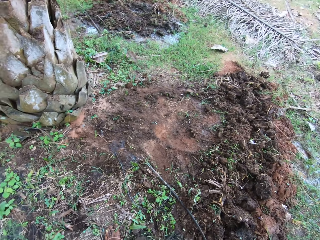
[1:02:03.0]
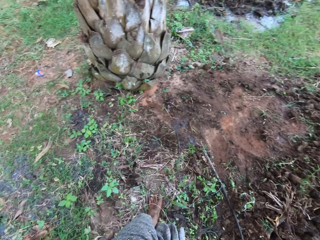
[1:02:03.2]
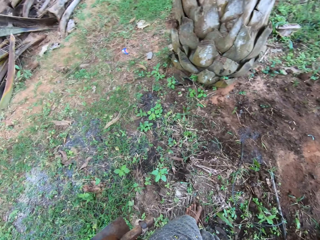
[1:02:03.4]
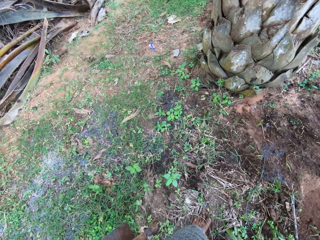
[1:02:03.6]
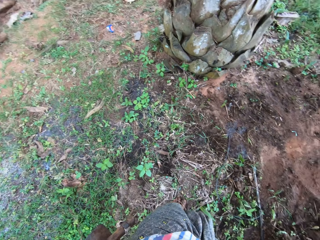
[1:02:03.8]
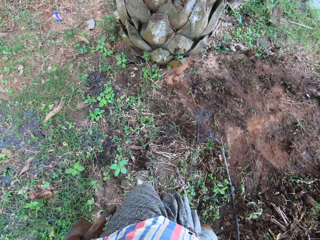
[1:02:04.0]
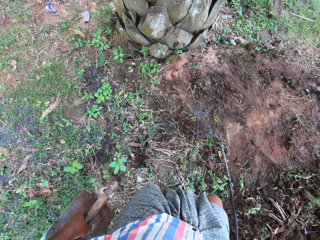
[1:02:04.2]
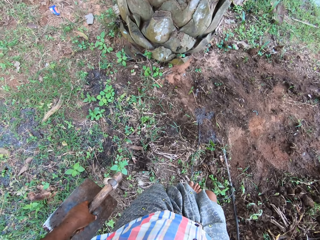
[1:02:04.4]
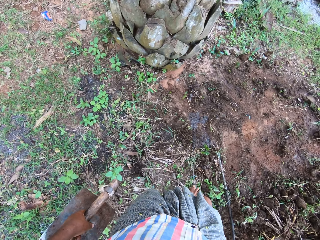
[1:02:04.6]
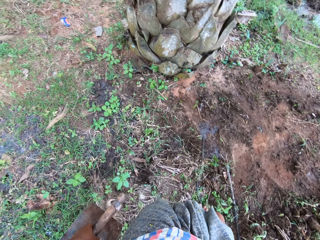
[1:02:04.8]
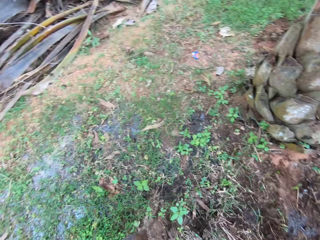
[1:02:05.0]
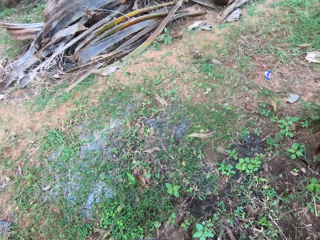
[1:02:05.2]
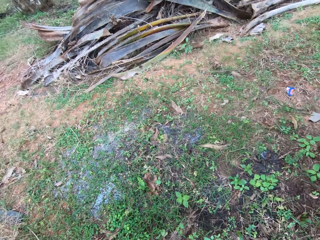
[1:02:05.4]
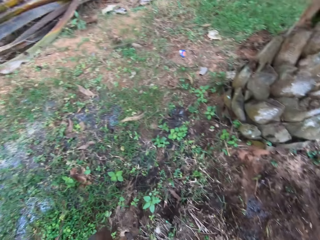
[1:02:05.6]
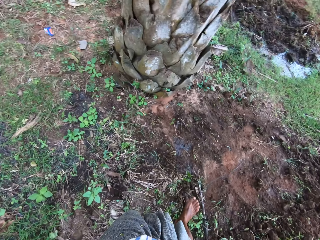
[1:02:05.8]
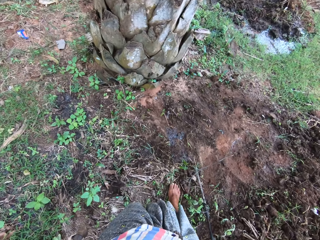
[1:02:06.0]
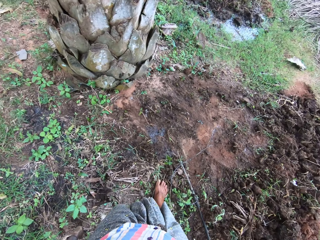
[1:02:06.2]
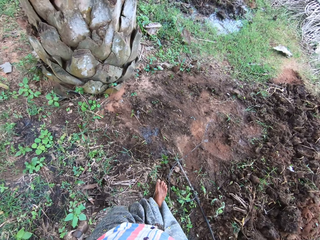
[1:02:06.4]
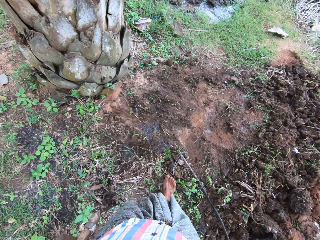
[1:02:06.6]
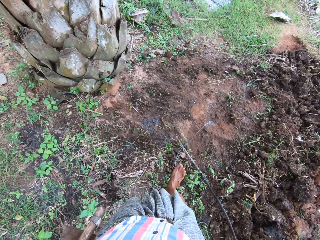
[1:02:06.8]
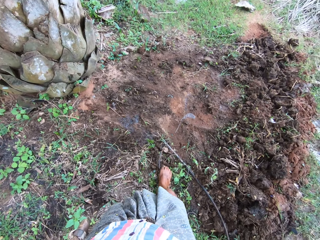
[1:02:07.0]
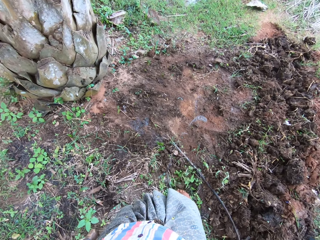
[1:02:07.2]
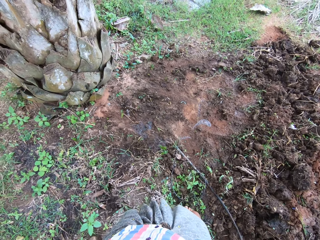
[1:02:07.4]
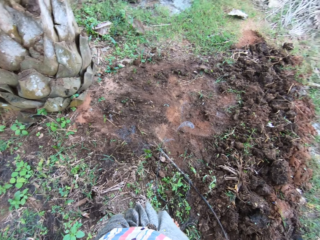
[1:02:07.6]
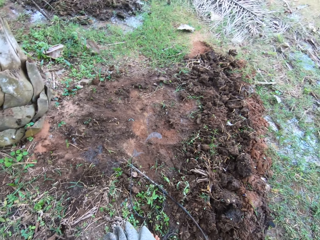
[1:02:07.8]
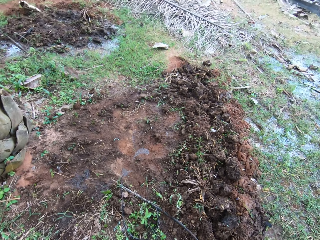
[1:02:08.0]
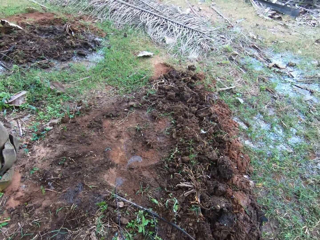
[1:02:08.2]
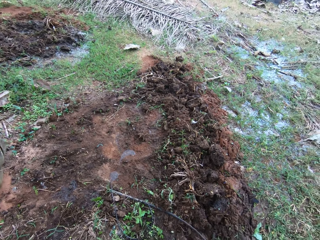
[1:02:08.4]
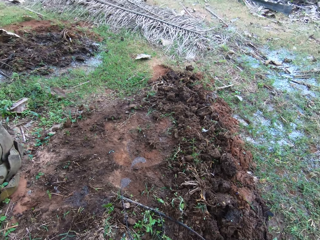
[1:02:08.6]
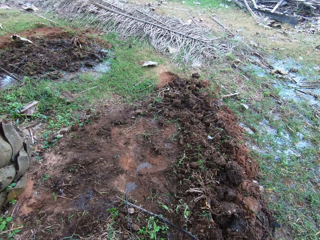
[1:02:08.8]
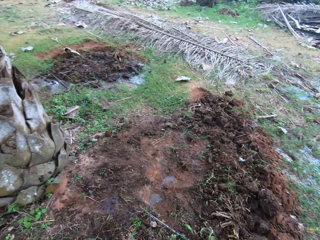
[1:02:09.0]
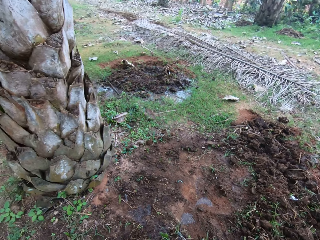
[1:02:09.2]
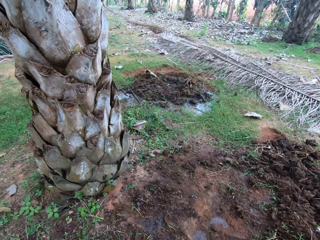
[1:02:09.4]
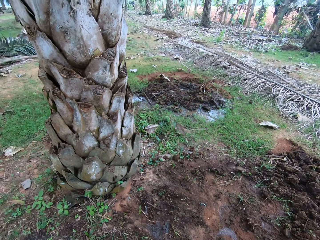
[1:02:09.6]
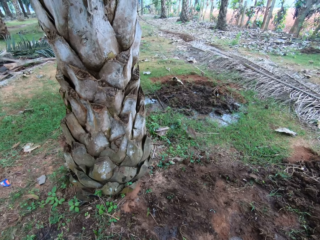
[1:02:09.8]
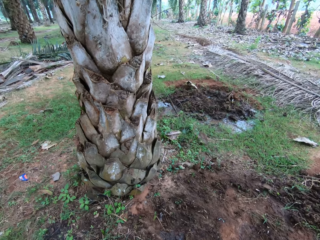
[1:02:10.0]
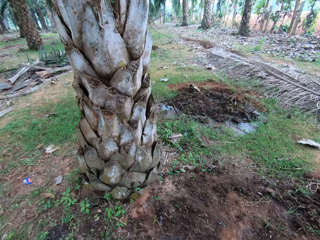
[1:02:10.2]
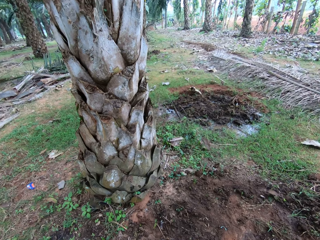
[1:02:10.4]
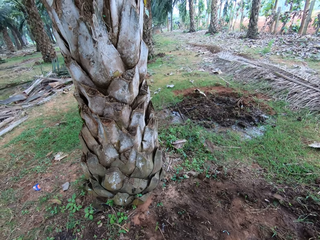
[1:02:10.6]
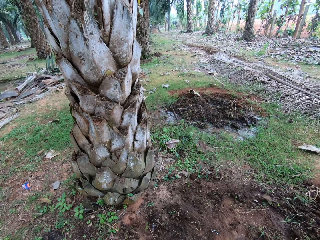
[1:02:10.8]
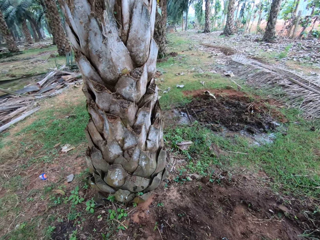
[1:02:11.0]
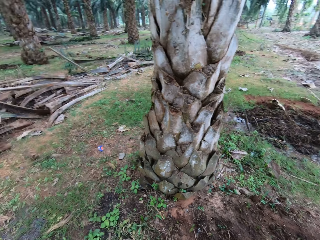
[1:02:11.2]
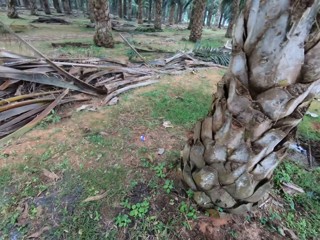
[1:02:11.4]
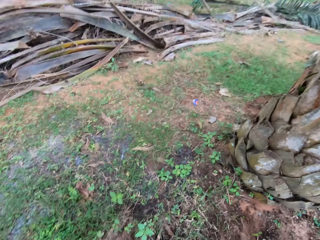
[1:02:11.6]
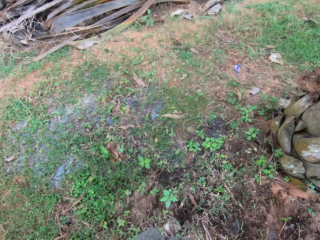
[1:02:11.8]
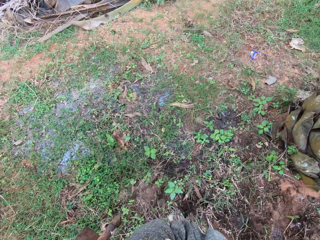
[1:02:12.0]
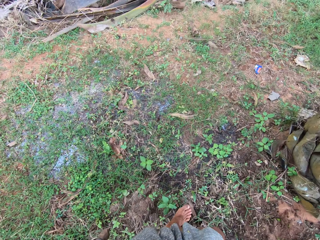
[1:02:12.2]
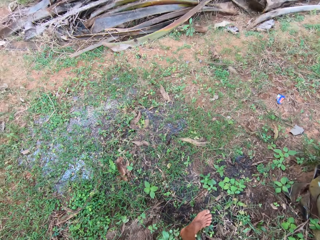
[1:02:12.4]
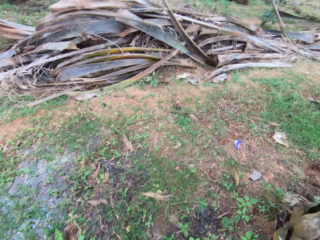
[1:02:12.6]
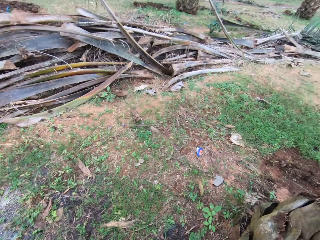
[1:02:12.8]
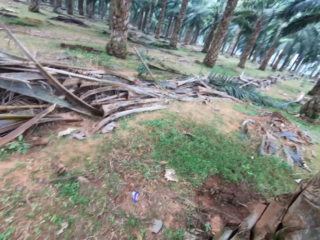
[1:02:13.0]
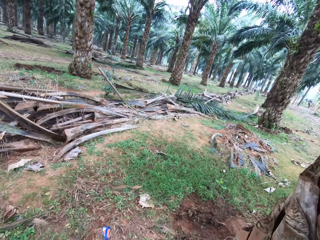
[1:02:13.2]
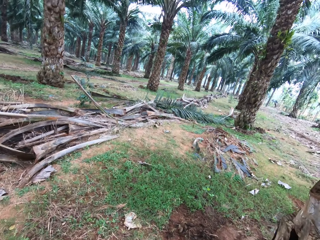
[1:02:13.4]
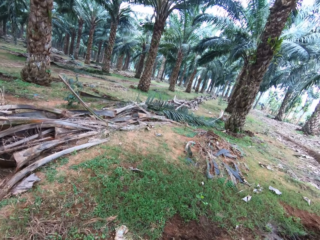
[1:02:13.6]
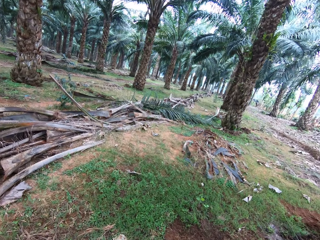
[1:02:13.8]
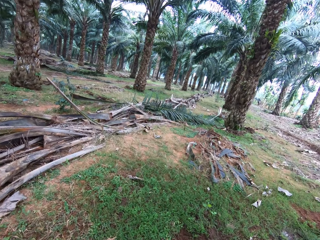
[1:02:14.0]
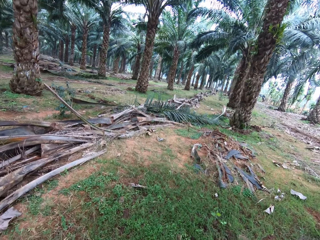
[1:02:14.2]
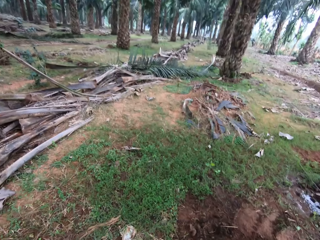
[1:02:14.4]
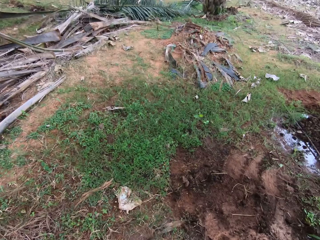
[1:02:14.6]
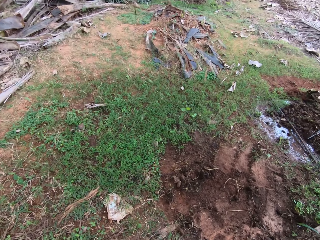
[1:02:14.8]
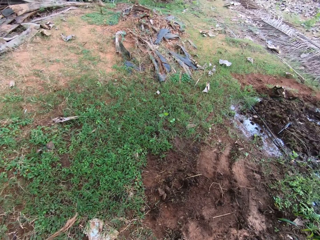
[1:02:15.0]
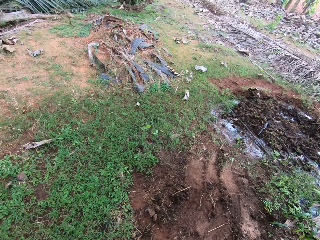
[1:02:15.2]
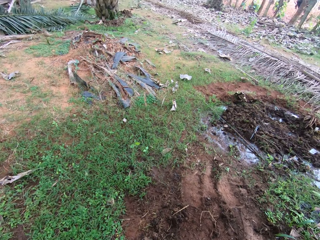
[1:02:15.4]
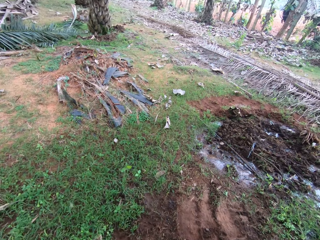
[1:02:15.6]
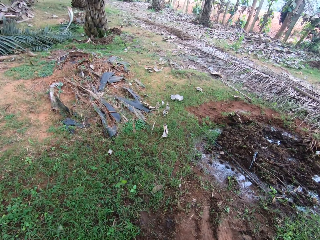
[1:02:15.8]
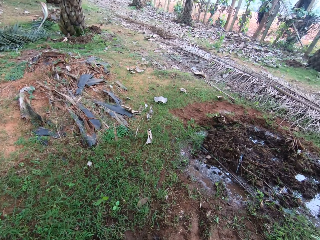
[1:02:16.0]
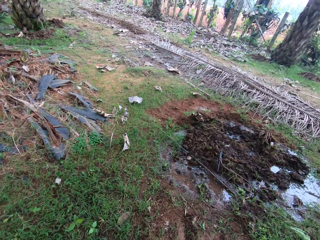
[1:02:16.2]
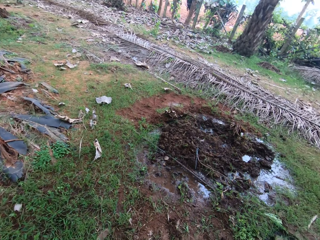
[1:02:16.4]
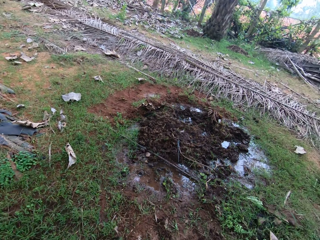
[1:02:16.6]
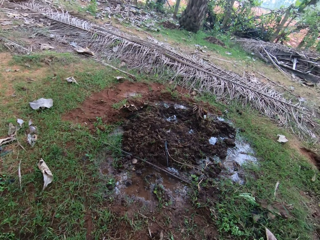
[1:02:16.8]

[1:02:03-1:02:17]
The camera wearer moves the pipe with his leg. He turns around the field. He walks around the field.

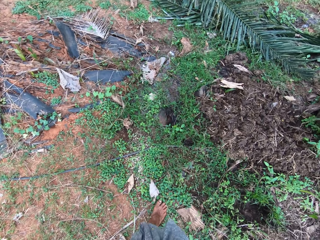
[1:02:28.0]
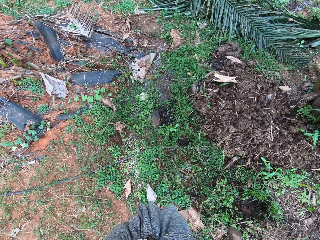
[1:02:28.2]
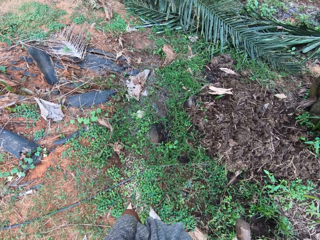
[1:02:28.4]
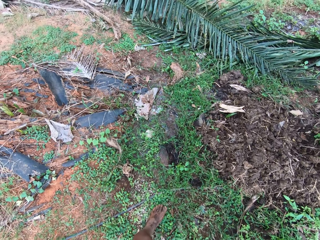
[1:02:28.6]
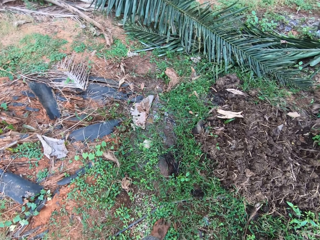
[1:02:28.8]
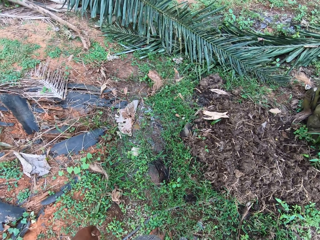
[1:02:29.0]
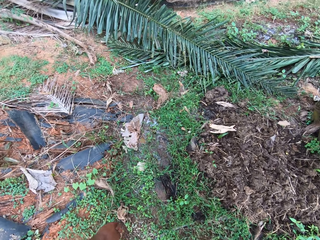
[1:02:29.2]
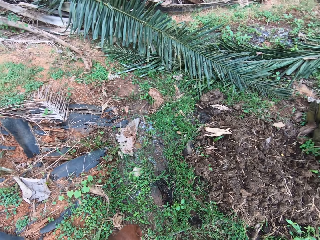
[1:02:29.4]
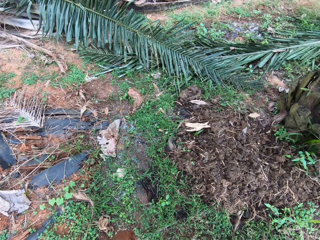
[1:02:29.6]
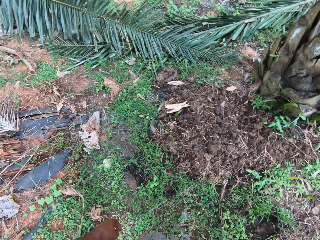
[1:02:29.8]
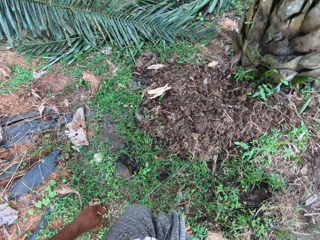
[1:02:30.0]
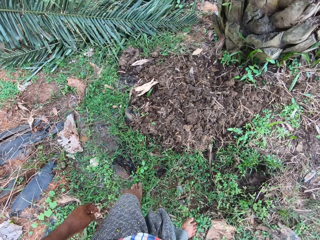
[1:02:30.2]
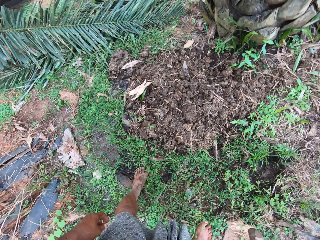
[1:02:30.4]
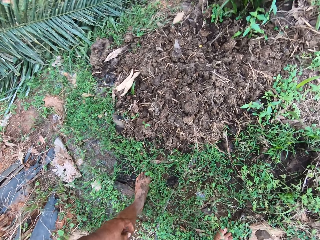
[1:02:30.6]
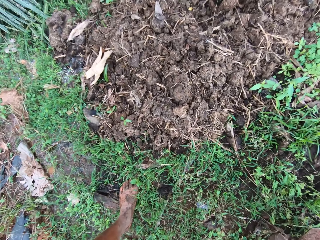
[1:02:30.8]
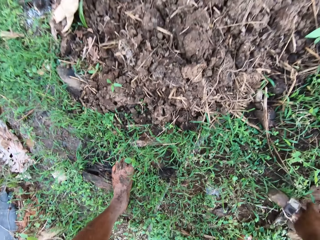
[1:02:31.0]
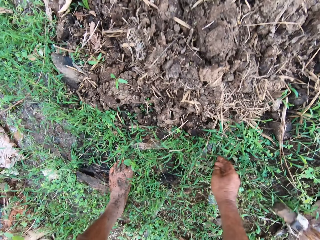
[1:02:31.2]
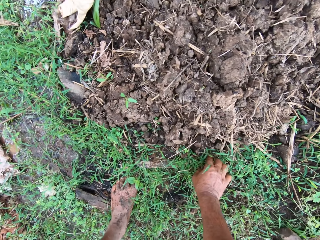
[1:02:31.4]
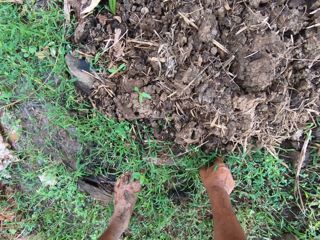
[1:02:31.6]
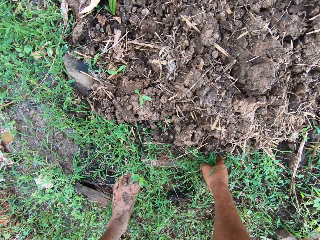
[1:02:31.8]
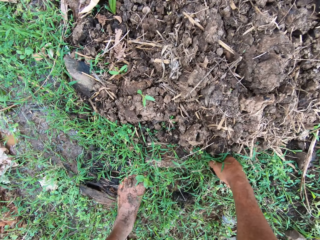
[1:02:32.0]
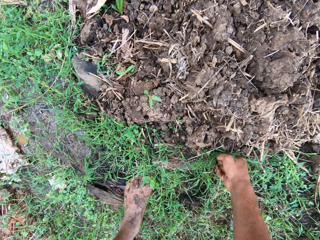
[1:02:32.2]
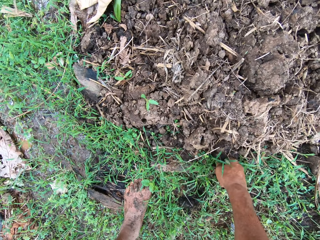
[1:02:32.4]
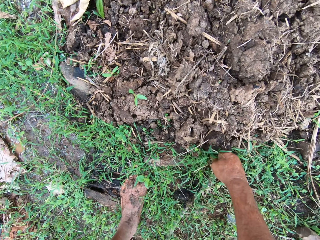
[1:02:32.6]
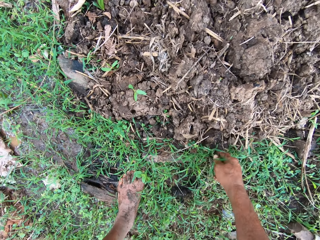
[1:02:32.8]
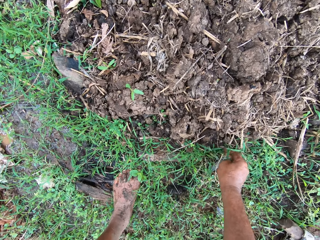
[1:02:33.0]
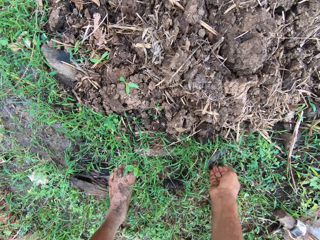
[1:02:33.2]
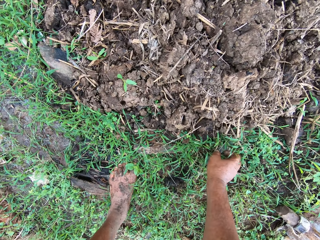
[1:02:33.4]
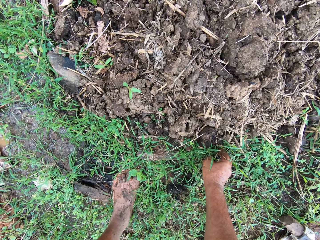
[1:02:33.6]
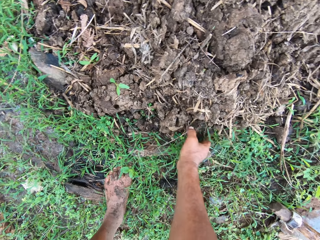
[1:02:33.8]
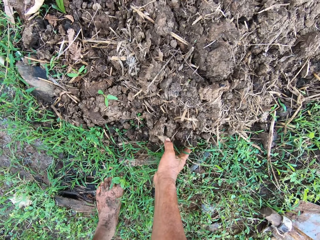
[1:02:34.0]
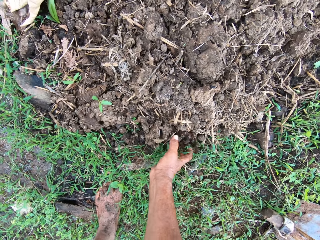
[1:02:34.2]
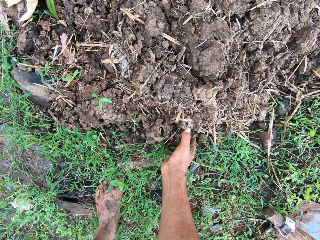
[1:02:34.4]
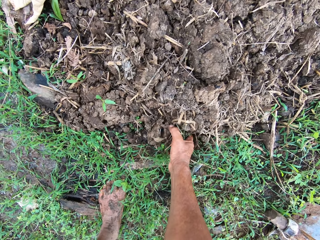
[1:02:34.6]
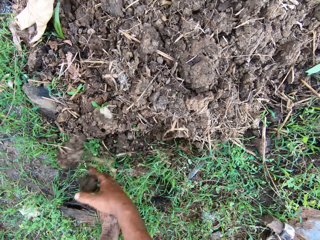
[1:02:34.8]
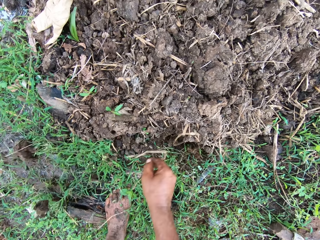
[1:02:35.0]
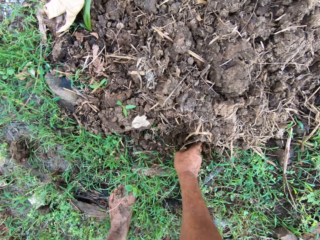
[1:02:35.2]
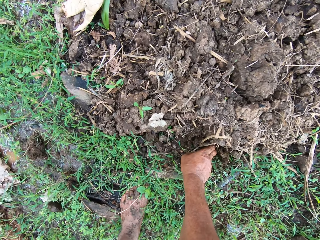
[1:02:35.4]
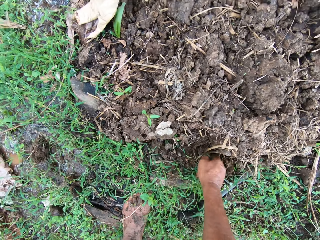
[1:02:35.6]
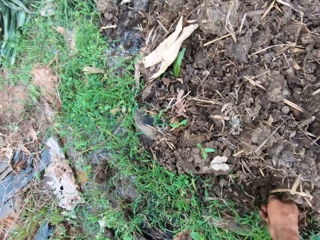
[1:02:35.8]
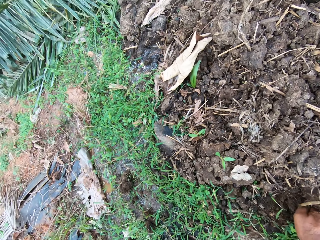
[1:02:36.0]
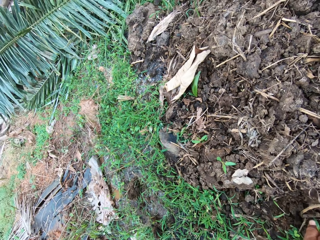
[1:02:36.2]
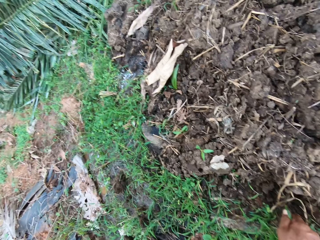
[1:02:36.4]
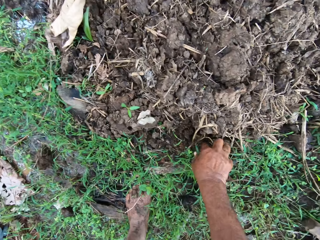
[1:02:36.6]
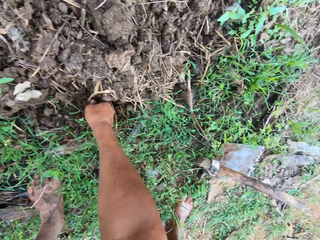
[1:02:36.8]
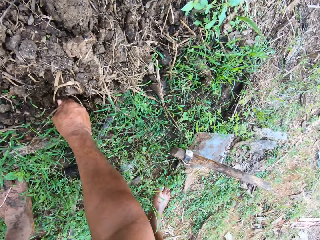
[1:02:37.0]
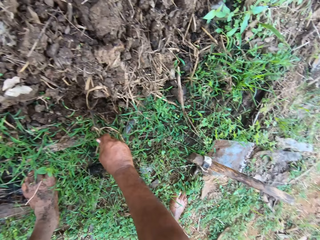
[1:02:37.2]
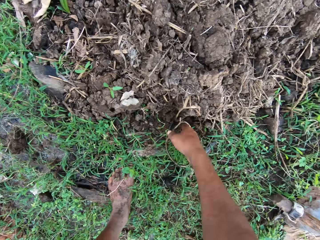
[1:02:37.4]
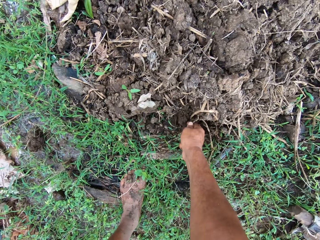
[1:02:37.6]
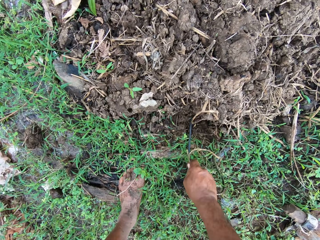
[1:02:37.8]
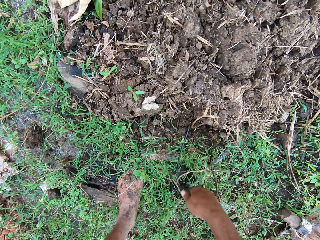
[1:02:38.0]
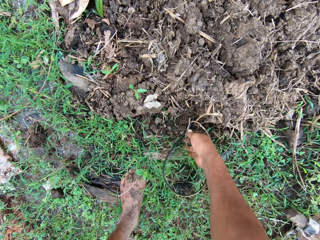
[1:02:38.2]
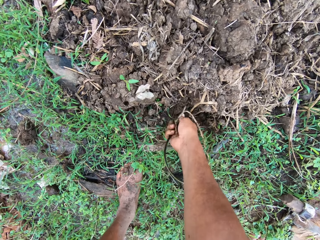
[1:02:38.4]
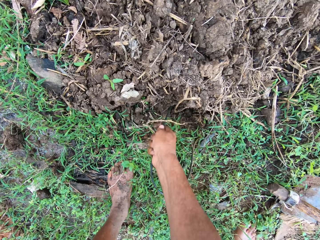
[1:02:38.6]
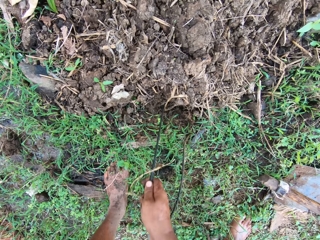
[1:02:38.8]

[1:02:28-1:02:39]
The camera wearer drops the hoe on the ground. They take out a wire from the ground. They remove soil. They pull a pipe.
